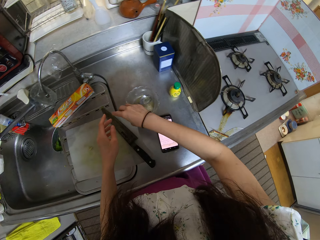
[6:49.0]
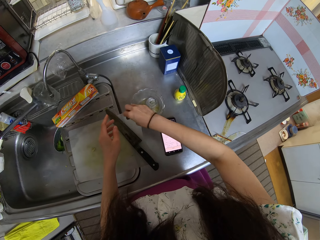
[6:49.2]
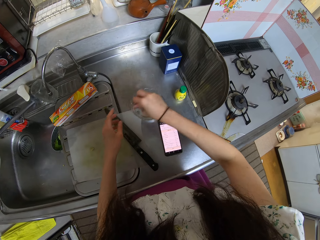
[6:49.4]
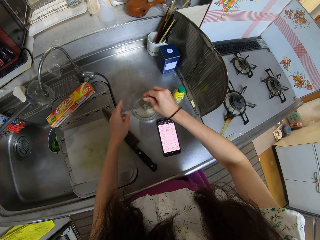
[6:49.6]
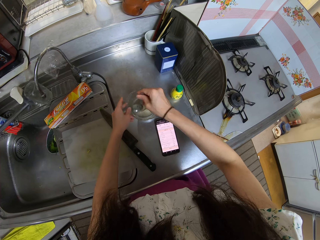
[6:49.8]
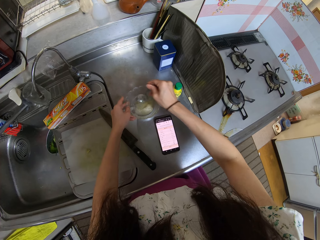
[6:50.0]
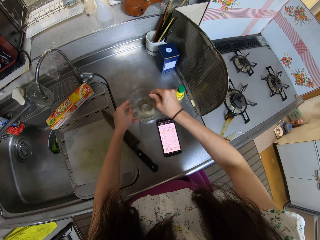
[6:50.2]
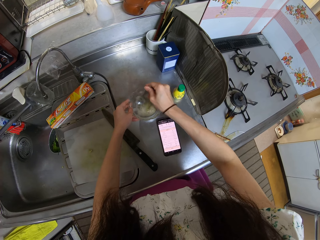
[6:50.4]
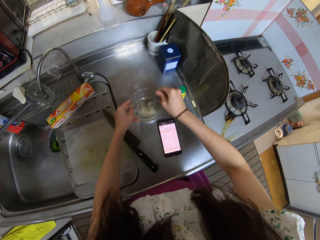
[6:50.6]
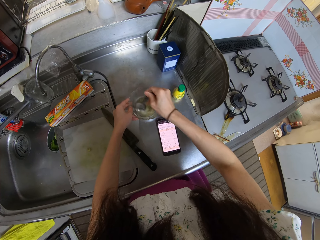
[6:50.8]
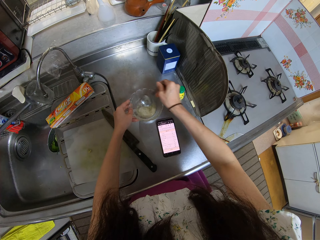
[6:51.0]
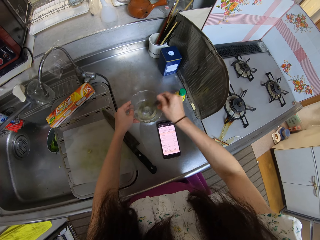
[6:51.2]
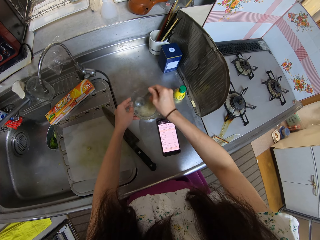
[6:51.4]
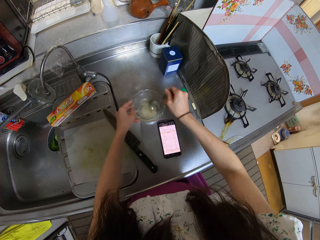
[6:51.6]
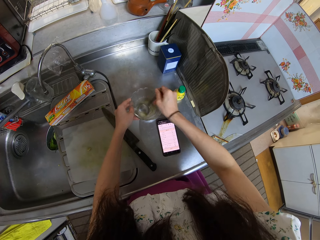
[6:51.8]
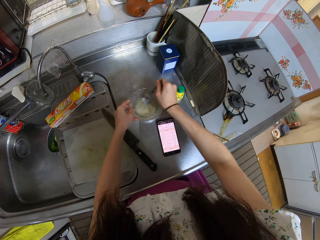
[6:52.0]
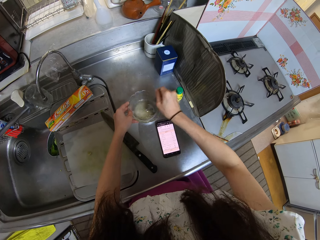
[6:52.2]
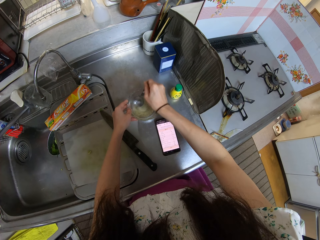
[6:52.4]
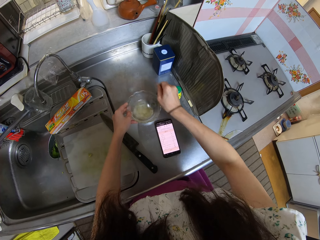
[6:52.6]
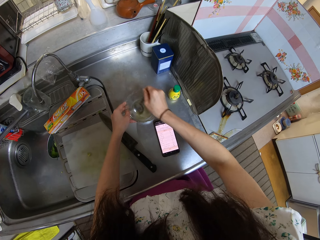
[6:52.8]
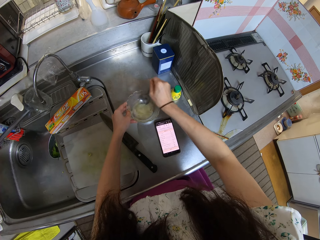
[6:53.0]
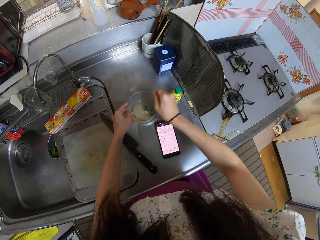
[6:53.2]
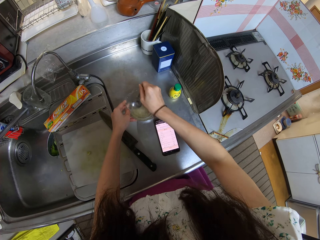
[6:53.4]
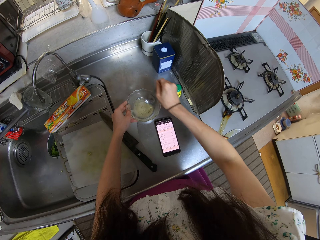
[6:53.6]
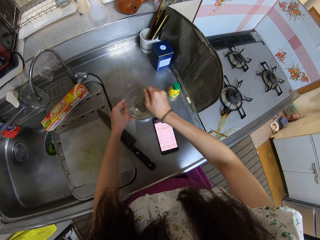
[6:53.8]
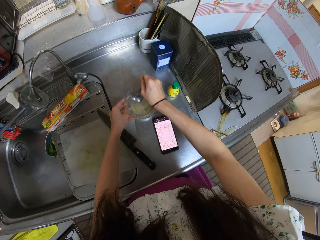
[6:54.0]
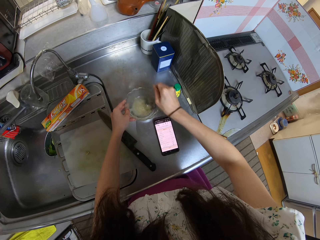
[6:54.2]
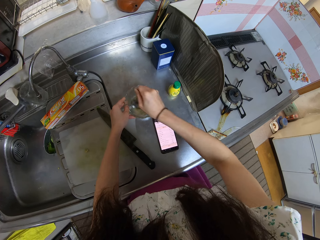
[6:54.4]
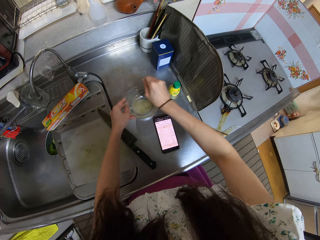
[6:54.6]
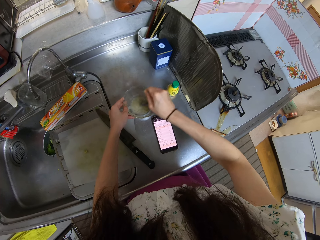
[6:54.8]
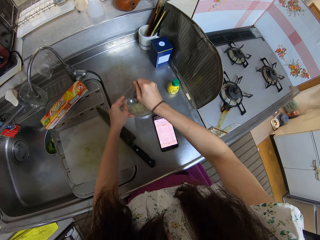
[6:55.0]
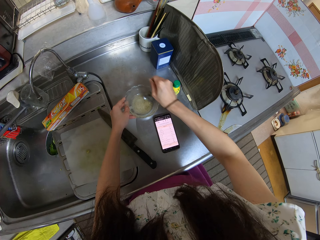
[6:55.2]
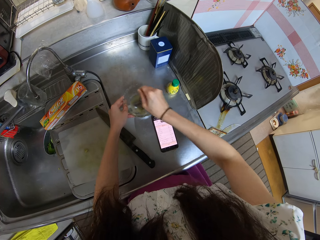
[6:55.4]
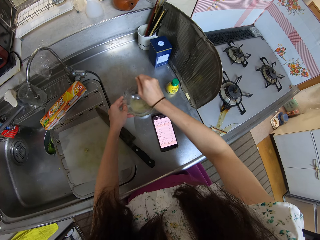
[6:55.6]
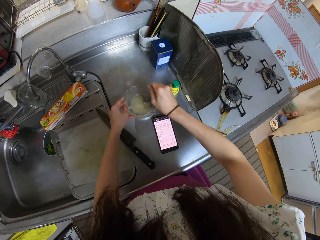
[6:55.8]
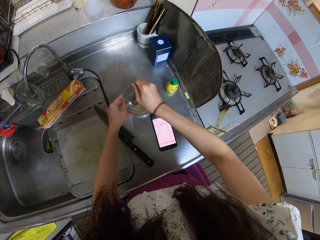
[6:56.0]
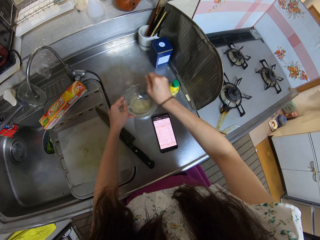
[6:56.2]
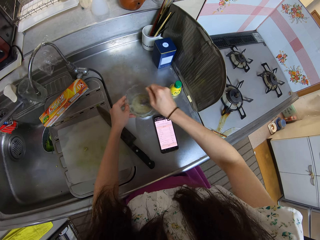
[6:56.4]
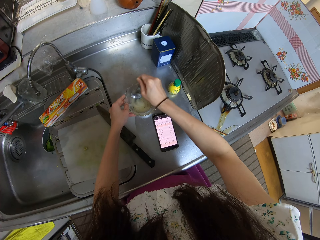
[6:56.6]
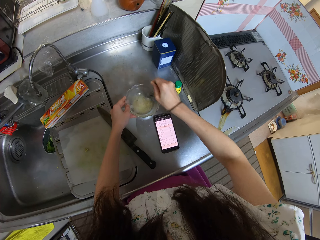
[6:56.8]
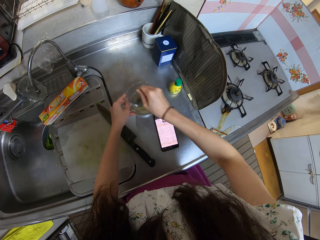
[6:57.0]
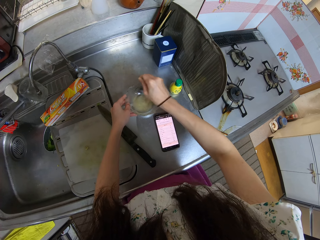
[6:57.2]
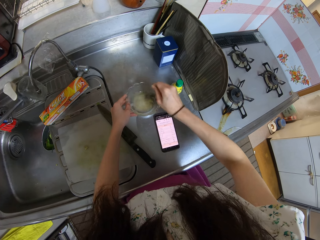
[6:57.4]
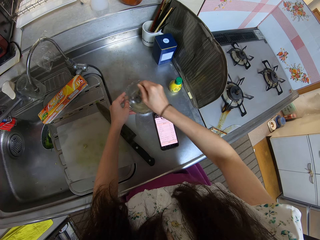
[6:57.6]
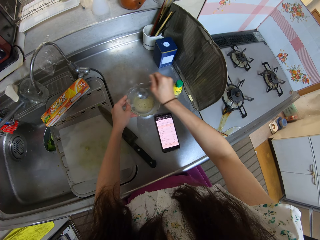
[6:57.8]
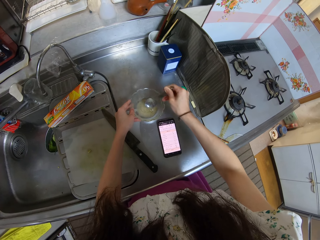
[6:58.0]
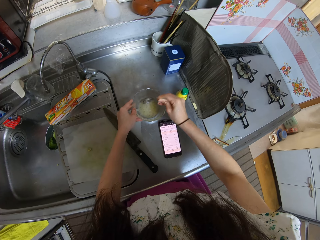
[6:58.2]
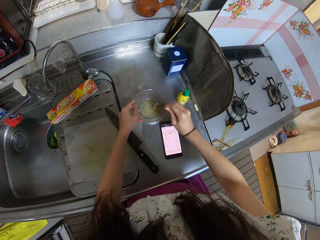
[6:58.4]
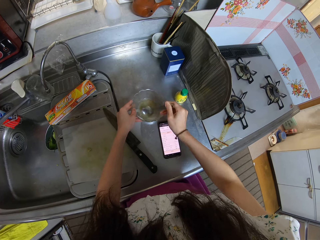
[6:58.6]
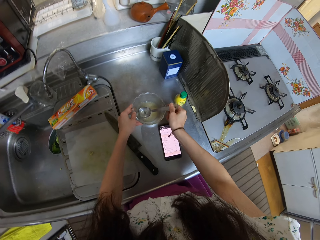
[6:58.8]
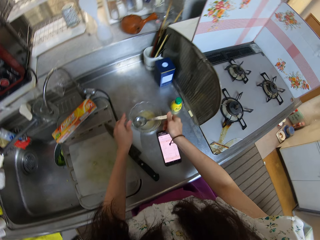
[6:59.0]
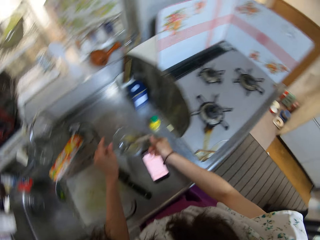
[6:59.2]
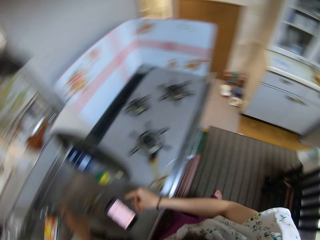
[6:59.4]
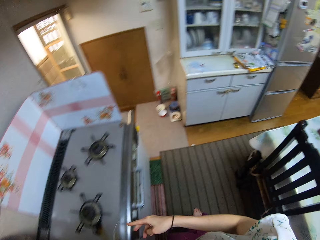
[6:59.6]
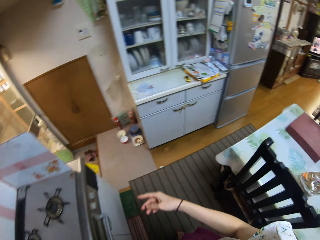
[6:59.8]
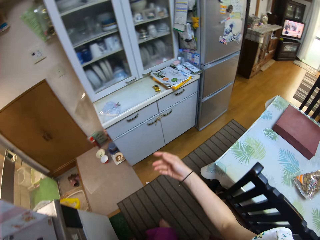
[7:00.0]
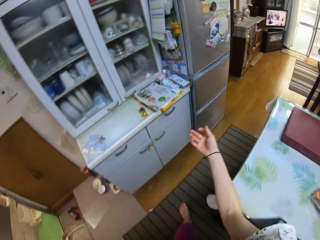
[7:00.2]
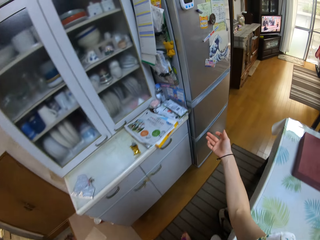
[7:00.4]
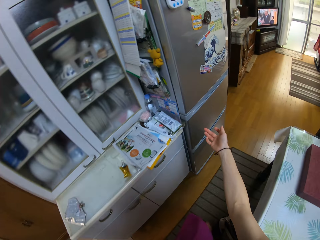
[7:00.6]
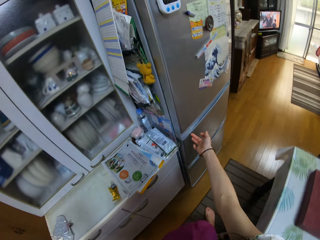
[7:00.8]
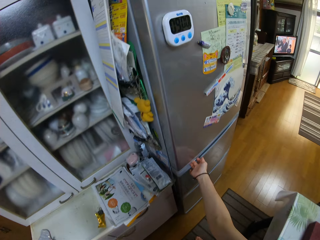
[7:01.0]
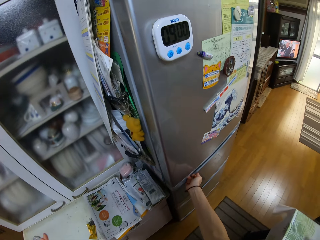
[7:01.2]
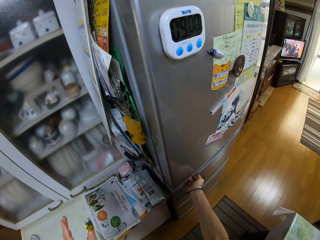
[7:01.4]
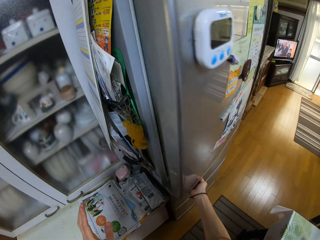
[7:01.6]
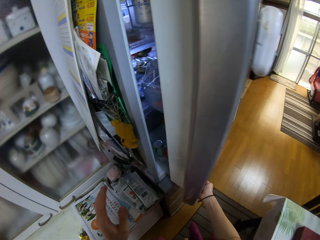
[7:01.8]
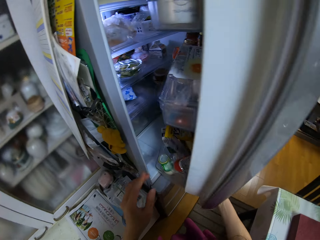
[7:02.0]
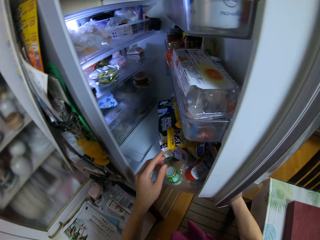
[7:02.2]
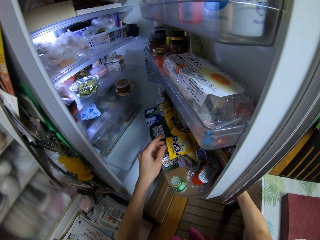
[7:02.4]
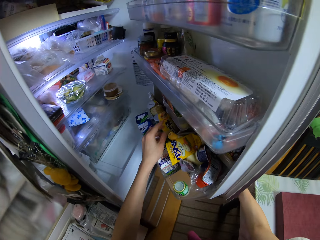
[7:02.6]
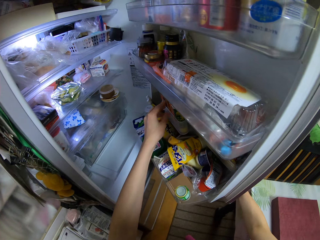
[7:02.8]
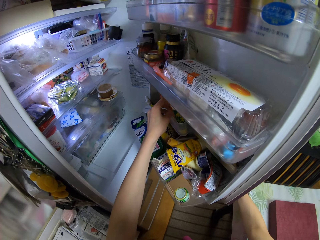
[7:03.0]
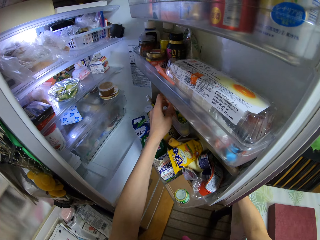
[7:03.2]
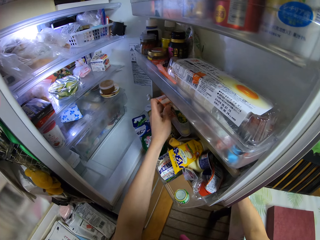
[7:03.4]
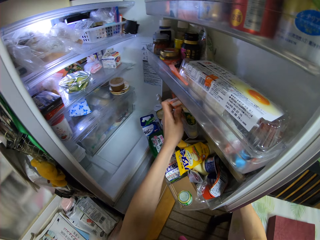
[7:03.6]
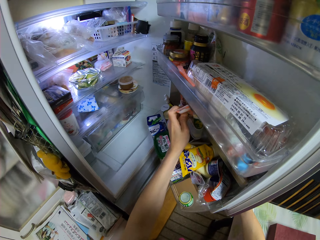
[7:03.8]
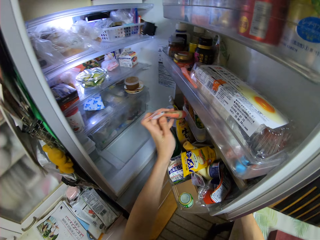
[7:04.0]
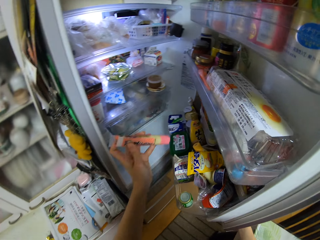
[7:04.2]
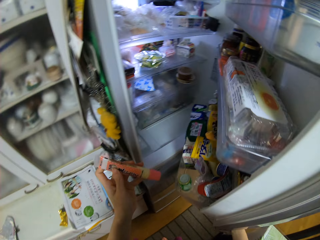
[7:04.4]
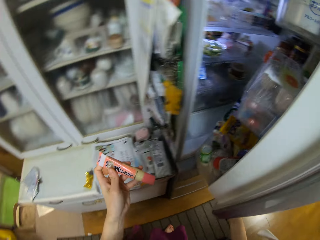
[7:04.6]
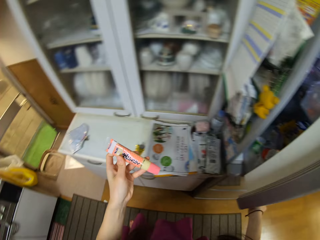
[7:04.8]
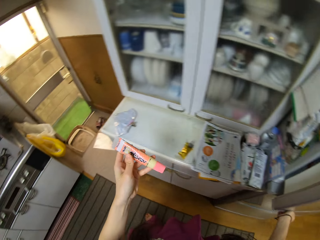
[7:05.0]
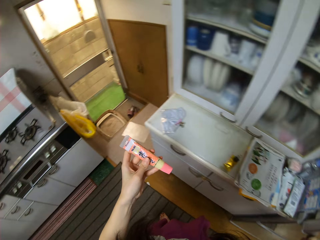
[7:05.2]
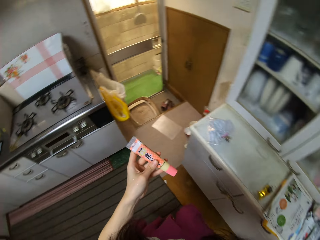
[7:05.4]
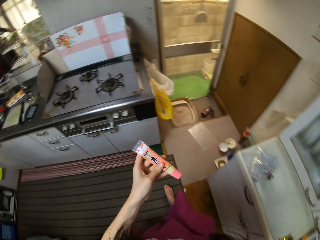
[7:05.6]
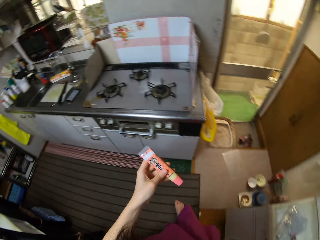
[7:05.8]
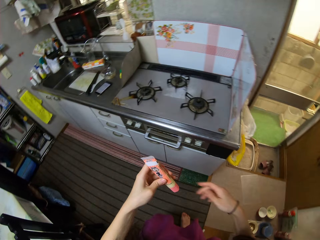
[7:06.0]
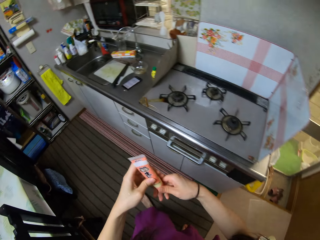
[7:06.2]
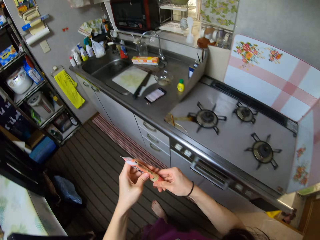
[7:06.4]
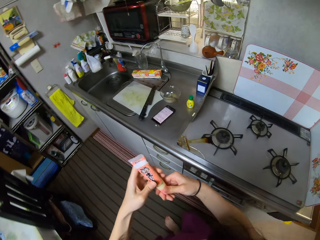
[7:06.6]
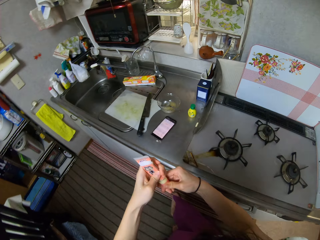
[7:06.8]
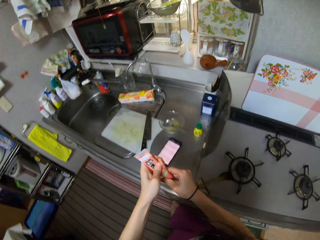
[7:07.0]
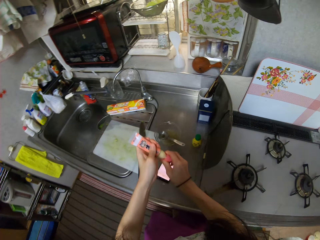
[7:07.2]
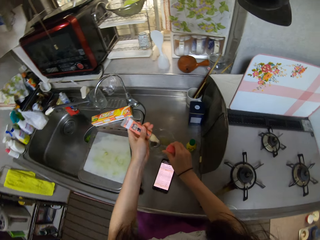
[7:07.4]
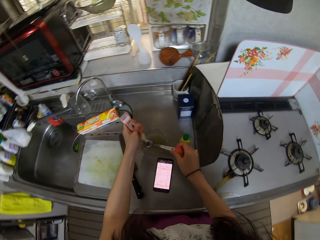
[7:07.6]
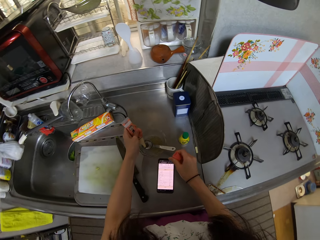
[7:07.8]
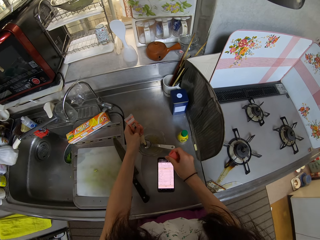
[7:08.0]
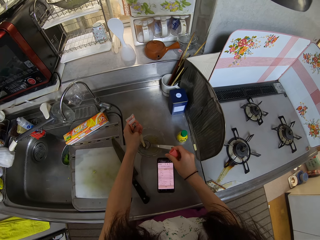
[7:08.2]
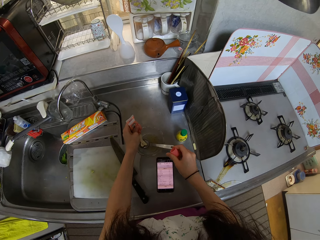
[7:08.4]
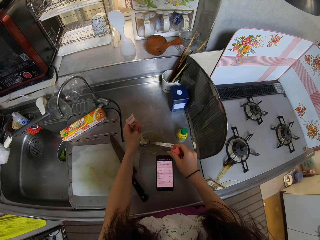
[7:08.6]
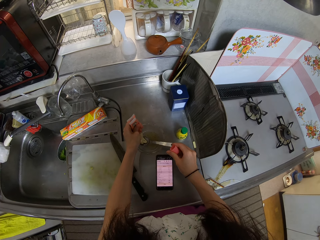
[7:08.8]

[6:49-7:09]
The camera wearer picks up the spoon in the bowl or glass. They stir the liquid in the bowl. They drop the spoon in the bowl. They walk in the room. They open the refrigerator. They take out a tube container or paste from the refrigerator. They close the refrigerator. They walk in the room. They open the tube. They pour the cream in the tube into the bowl. They press the paste into the glass.

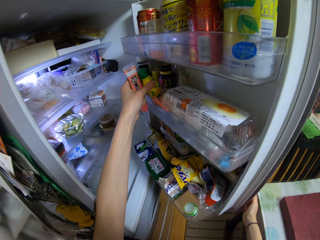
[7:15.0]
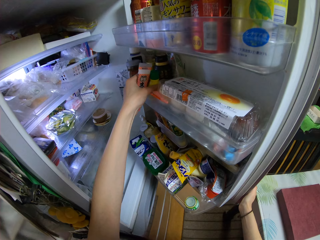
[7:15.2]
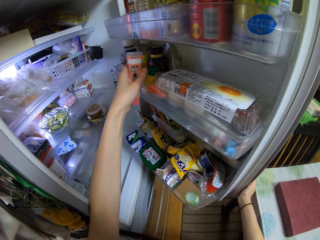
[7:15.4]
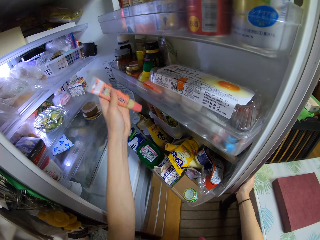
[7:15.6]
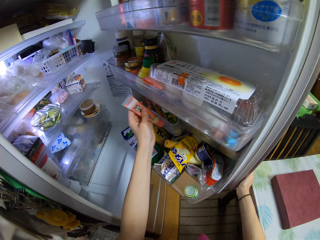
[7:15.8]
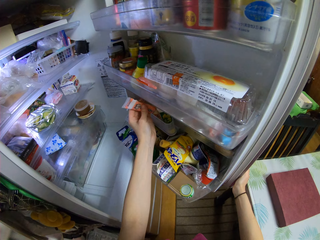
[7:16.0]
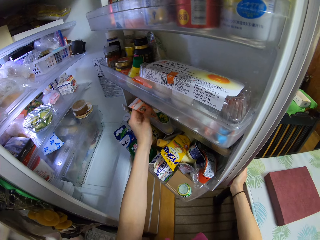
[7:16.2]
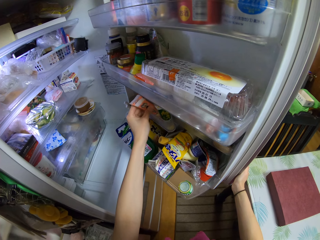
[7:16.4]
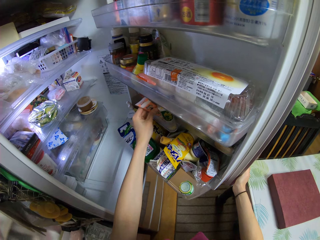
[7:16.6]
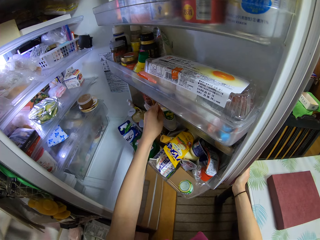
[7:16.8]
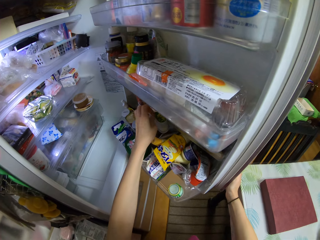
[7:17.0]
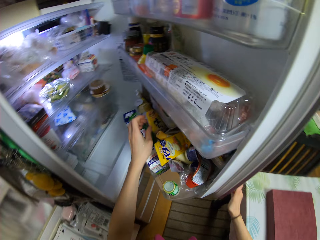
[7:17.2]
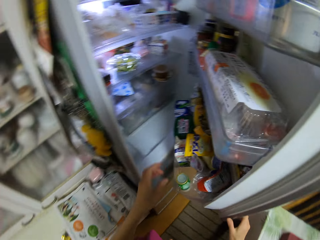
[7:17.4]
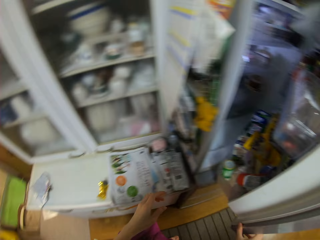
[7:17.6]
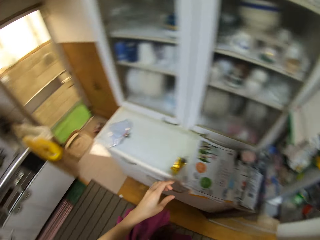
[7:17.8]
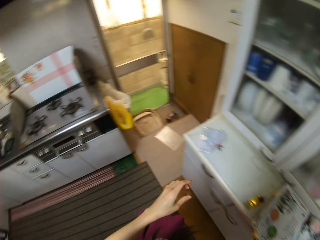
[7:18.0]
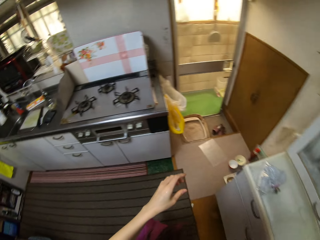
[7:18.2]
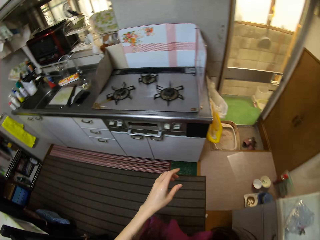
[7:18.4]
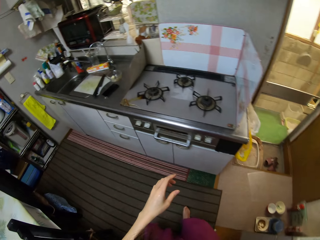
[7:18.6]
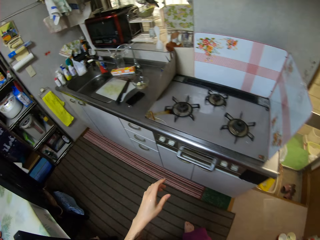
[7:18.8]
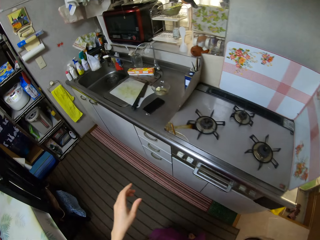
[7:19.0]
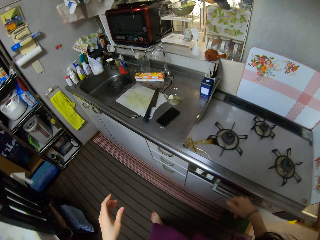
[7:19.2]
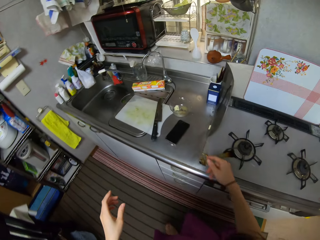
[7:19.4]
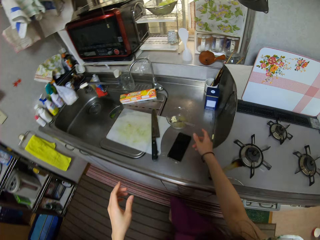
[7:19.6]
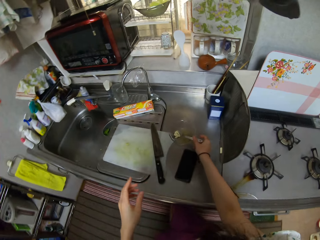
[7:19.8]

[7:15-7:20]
The camera wearer drops the bottle in the refrigerator. They drop the tube in the refrigerator. They close the refrigerator. They walk in the room.
